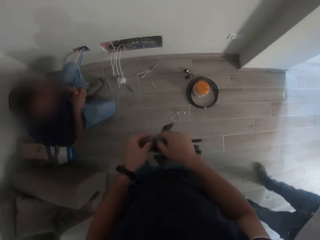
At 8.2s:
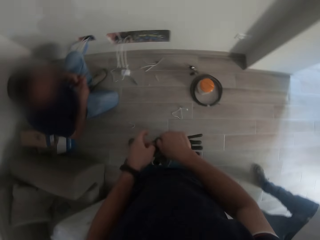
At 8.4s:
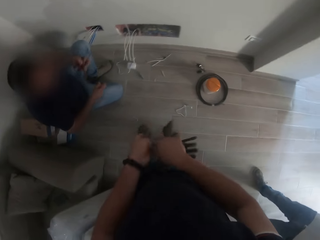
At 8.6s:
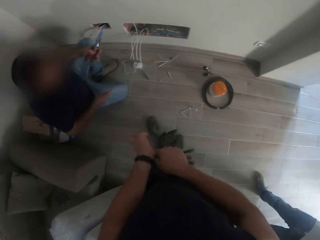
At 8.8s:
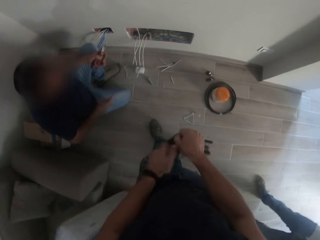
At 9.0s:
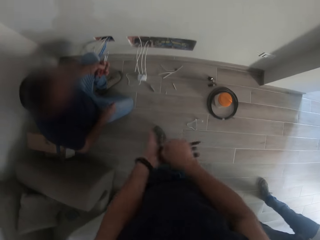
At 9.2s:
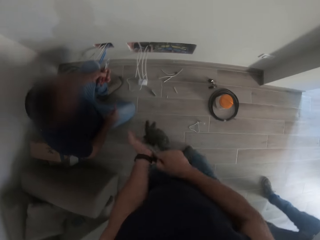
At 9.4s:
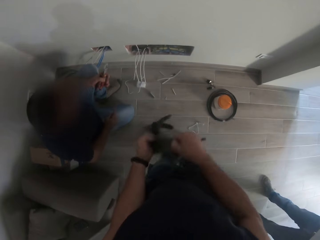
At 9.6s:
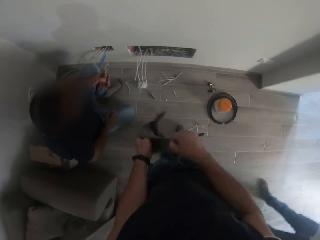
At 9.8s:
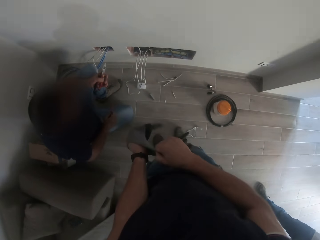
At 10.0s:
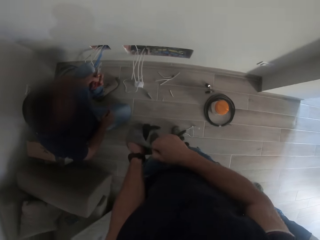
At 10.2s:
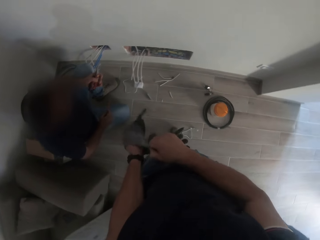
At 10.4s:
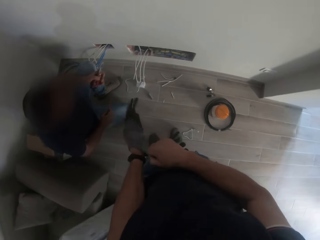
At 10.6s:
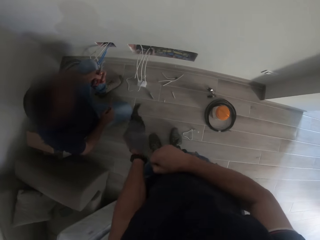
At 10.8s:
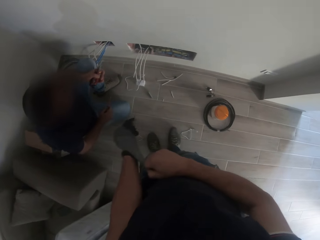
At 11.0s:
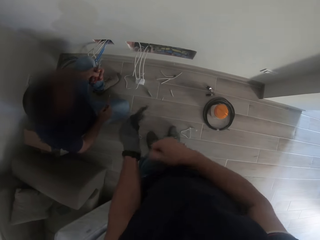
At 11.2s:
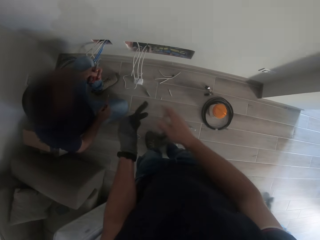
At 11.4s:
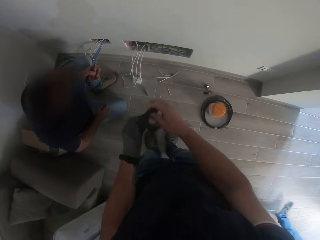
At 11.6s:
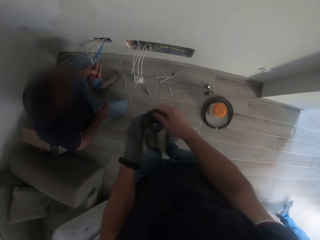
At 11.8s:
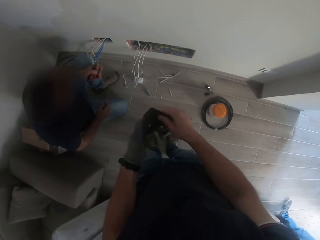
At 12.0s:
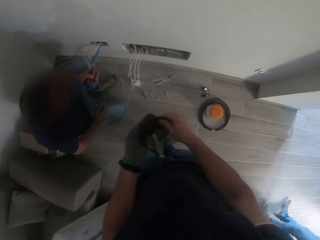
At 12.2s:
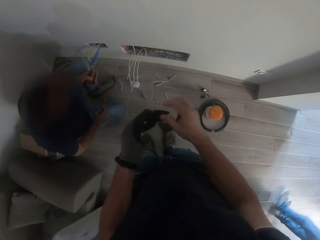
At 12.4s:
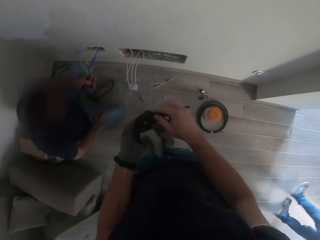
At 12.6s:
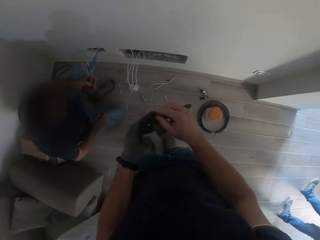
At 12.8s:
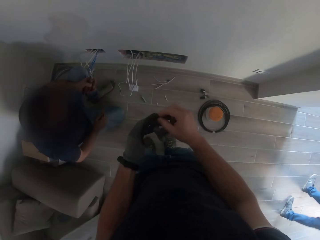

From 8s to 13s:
The camera wearer wears gloves.

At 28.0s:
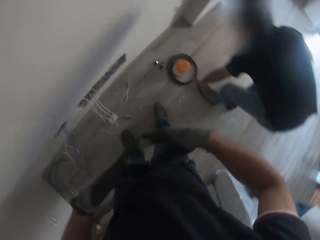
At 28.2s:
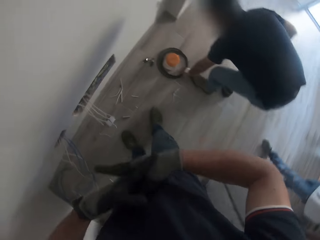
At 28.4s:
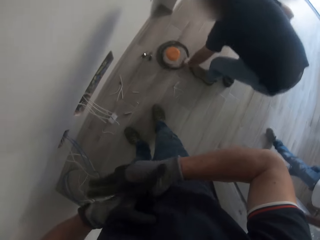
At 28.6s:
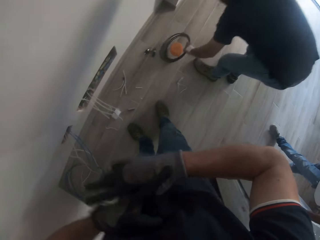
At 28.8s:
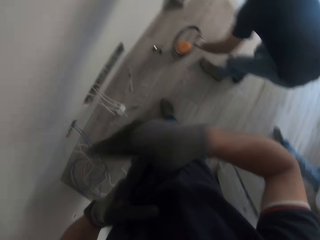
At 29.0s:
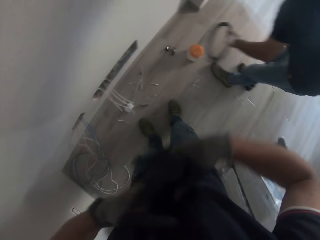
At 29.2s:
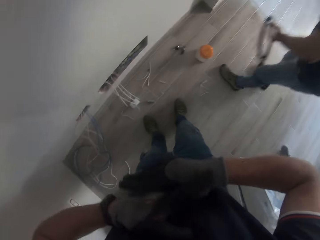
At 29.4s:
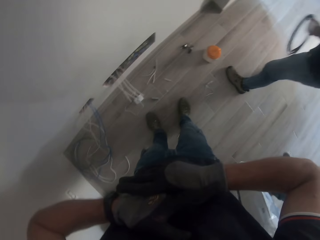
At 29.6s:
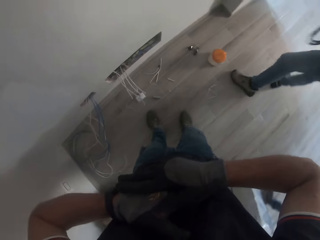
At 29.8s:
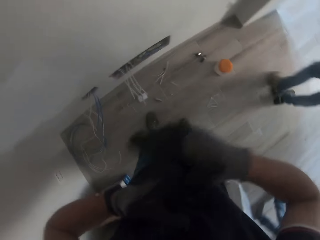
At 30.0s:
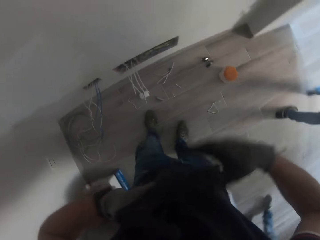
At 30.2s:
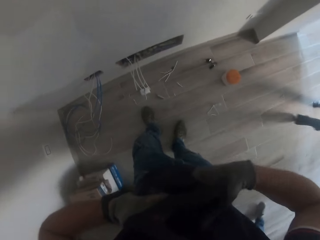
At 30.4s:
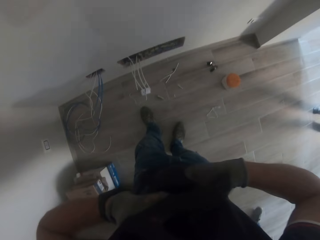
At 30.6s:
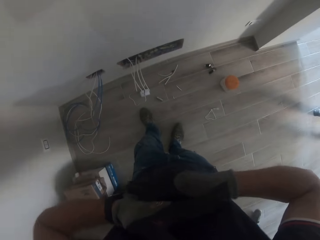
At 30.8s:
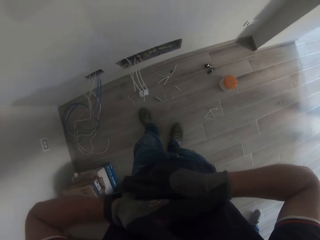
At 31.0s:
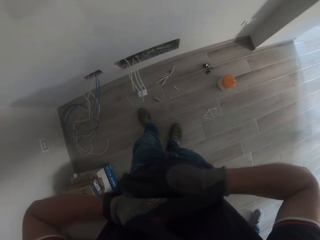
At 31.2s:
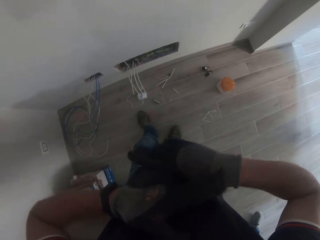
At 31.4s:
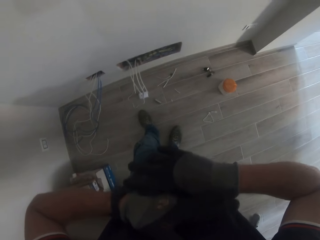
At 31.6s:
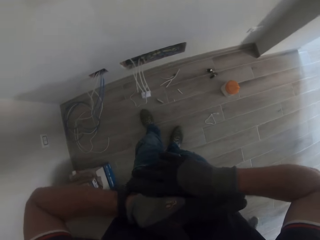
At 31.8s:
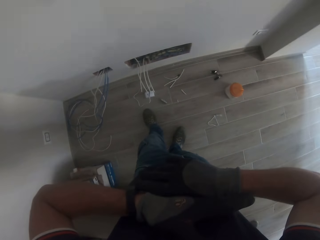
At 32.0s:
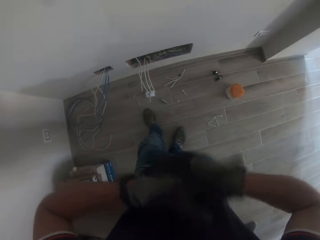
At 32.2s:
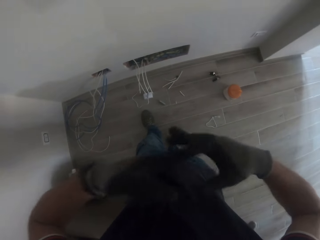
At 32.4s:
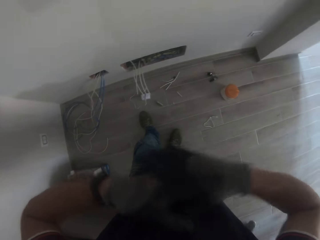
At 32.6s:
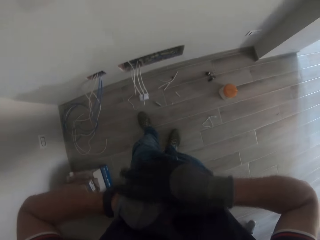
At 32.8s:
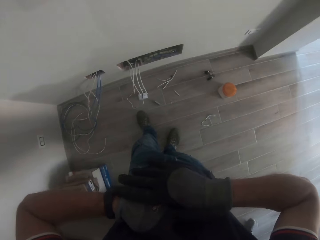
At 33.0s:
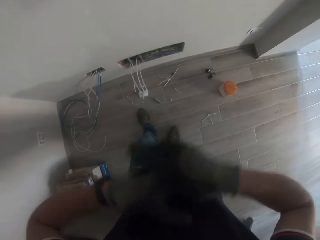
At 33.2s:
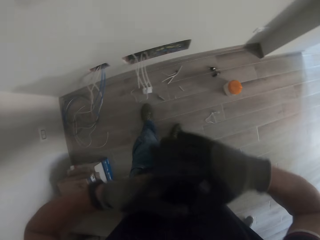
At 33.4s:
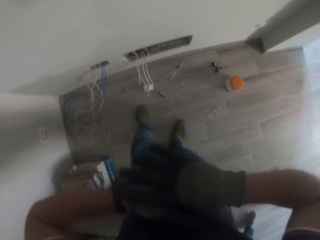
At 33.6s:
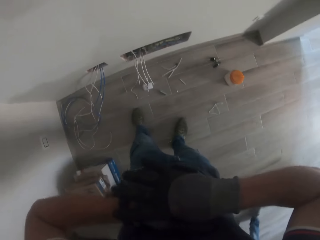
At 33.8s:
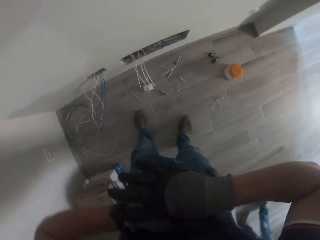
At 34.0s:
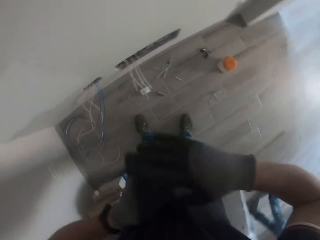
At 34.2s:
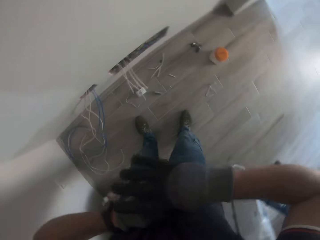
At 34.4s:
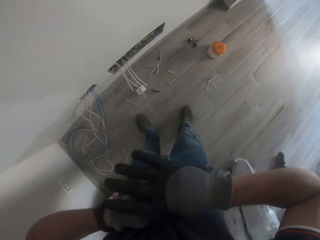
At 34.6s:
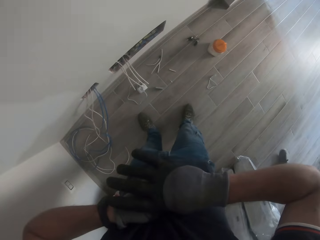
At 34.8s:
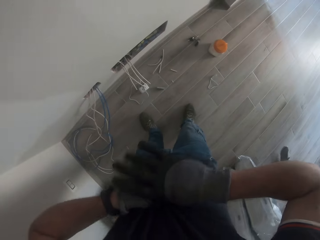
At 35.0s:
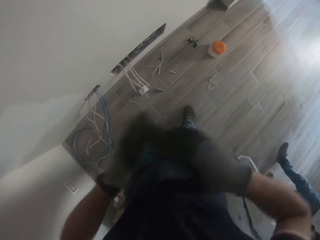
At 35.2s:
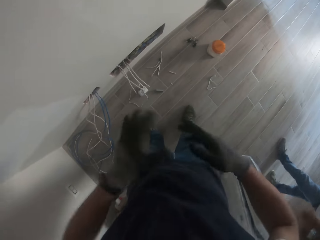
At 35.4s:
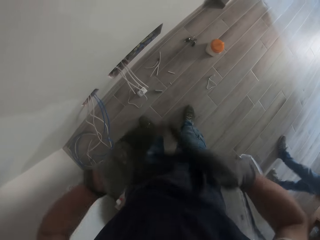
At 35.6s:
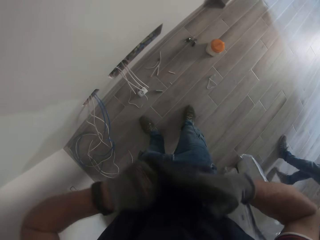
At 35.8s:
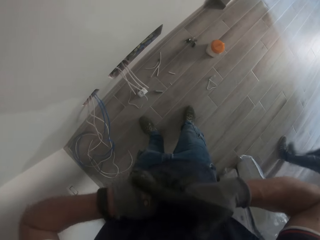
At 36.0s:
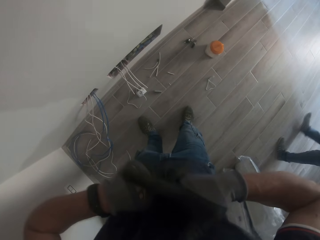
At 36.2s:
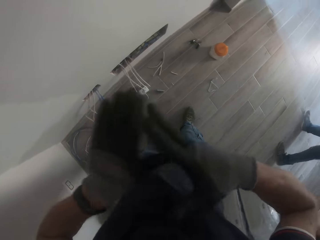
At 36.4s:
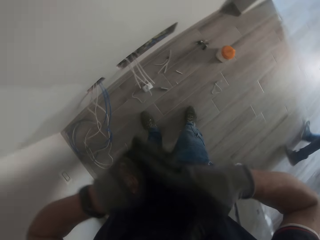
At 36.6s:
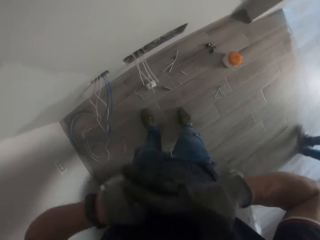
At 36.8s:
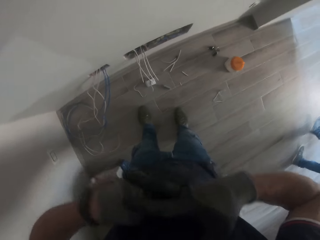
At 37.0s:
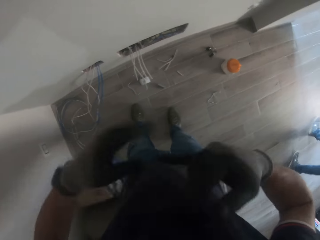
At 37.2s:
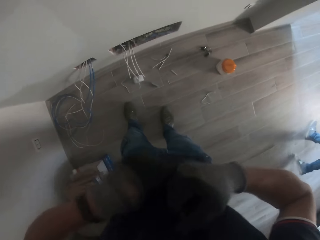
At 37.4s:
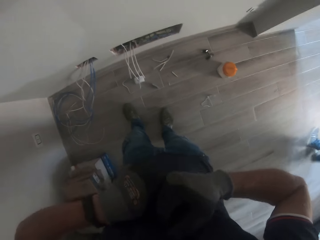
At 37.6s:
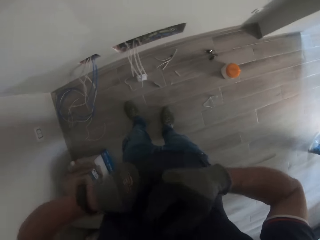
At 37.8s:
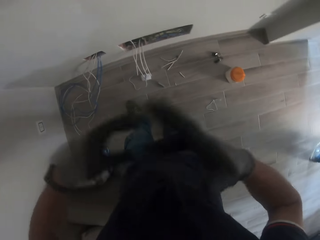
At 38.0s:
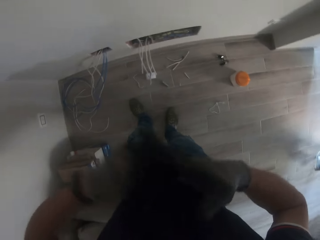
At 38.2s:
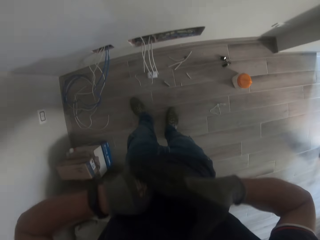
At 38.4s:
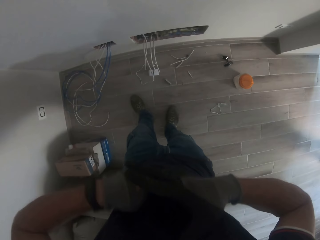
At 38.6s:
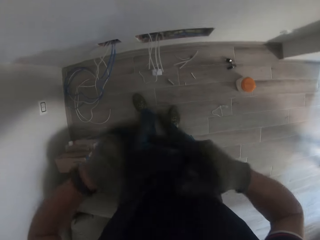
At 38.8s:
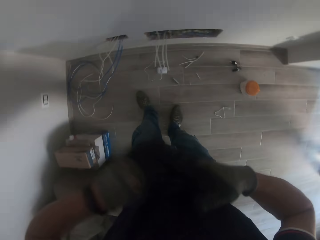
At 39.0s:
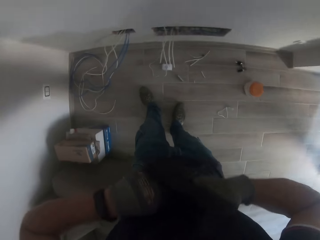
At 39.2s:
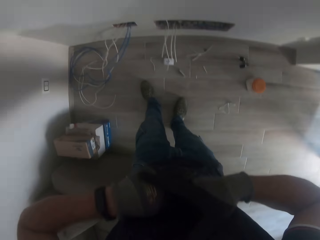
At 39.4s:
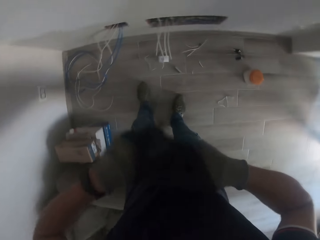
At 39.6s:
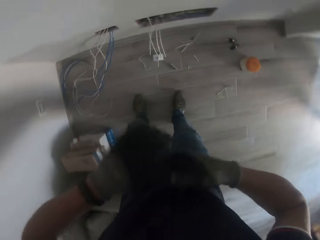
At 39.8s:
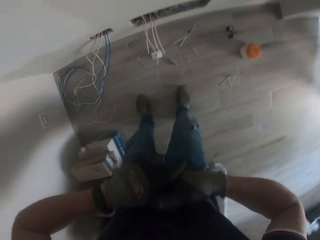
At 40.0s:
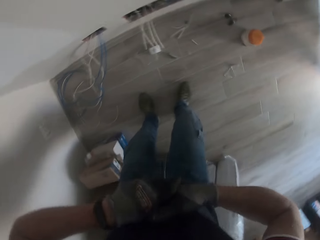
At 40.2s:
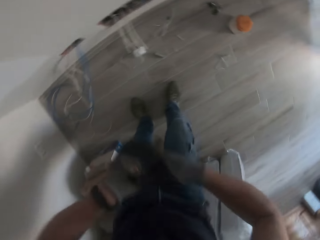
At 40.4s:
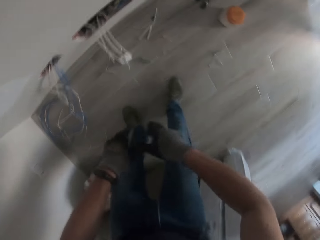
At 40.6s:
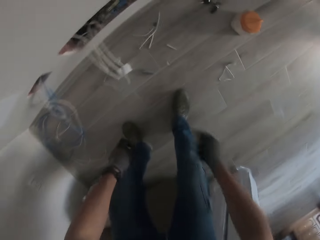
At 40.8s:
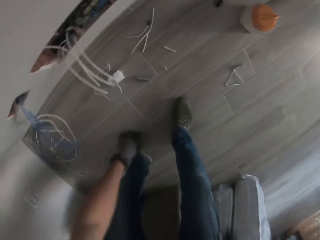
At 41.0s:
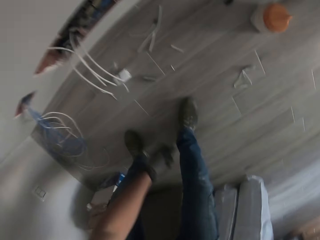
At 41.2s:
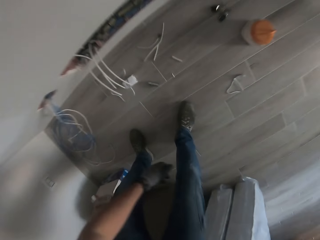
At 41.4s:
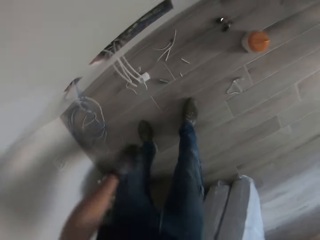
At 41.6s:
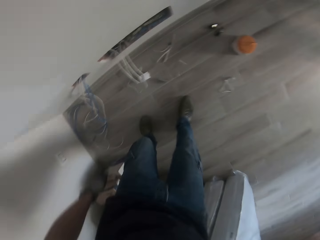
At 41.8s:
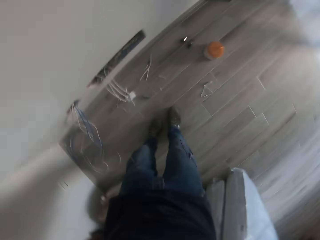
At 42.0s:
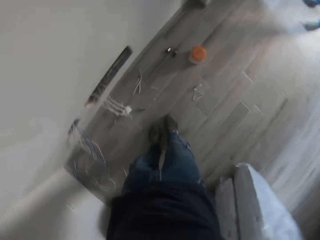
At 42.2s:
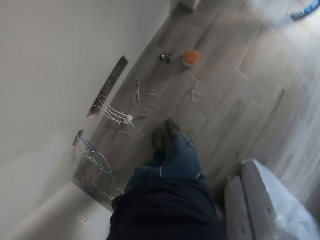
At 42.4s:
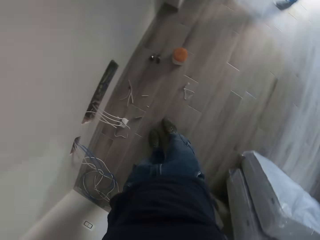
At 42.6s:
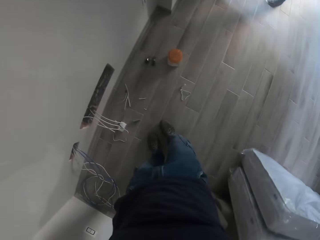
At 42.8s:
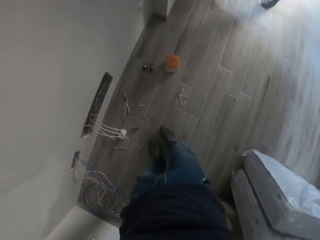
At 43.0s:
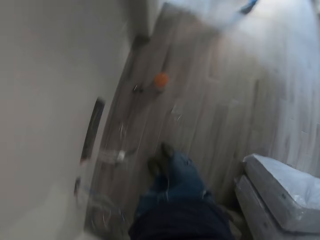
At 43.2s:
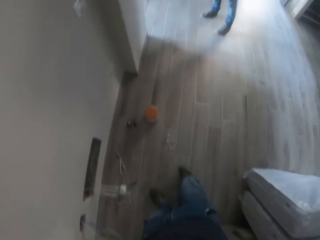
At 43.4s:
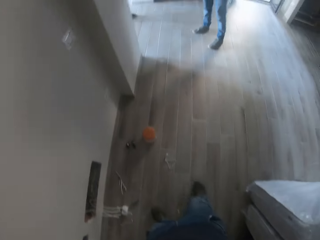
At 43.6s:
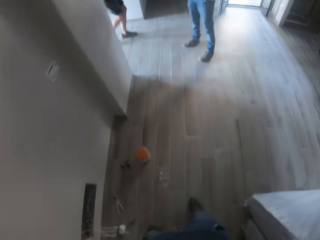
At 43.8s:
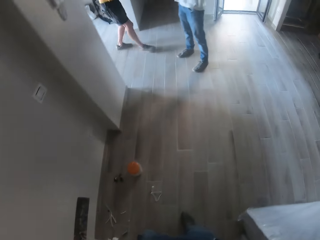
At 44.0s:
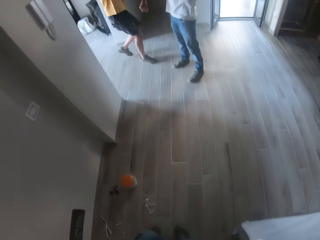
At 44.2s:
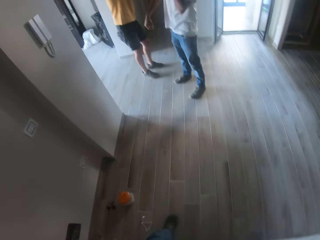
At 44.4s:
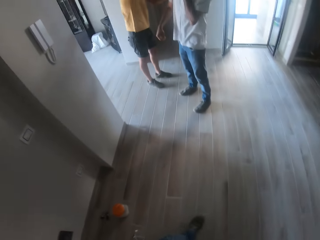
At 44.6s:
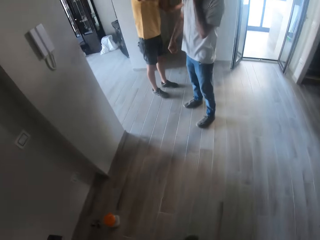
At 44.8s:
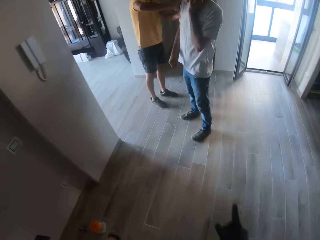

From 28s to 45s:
A person takes something from the ground. The camera wearer stretches his glove.
